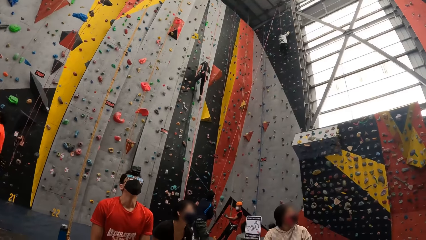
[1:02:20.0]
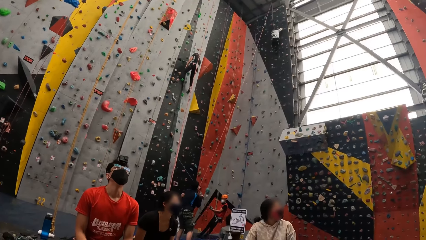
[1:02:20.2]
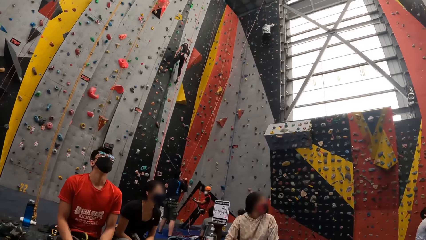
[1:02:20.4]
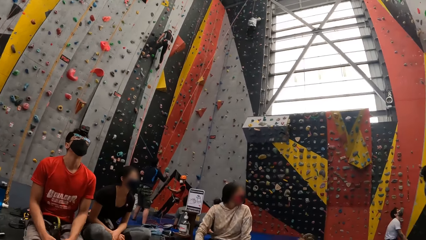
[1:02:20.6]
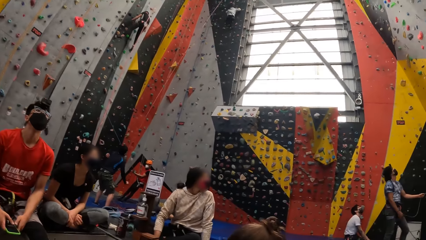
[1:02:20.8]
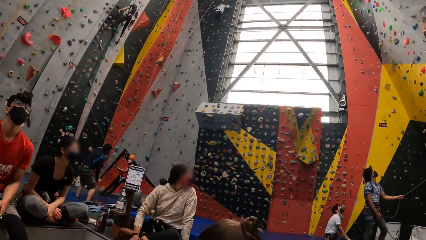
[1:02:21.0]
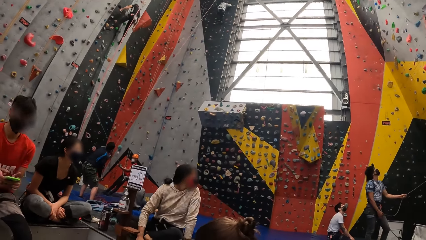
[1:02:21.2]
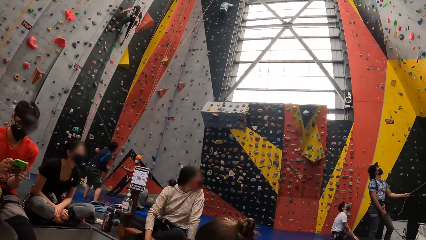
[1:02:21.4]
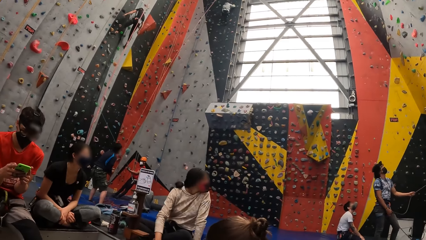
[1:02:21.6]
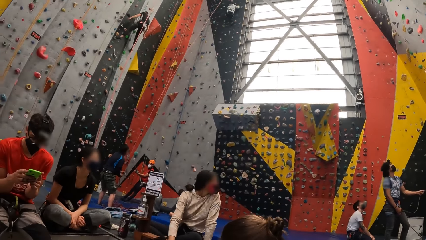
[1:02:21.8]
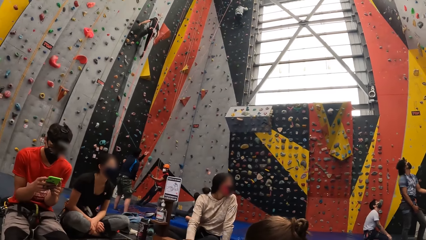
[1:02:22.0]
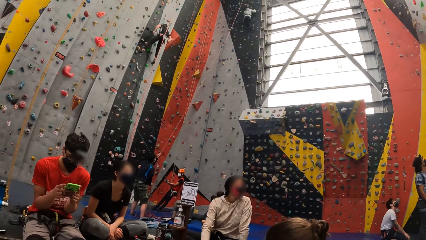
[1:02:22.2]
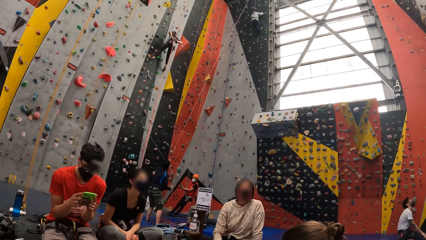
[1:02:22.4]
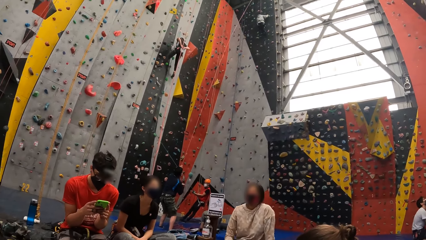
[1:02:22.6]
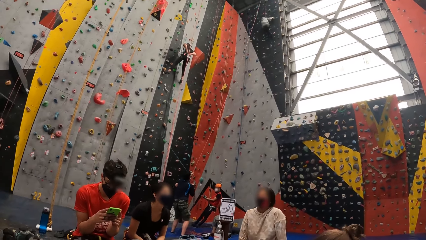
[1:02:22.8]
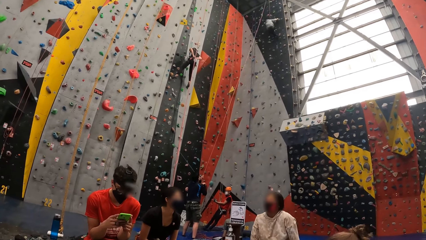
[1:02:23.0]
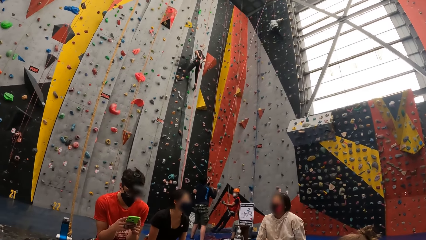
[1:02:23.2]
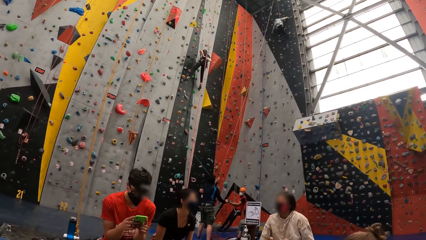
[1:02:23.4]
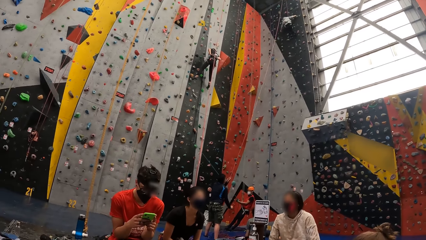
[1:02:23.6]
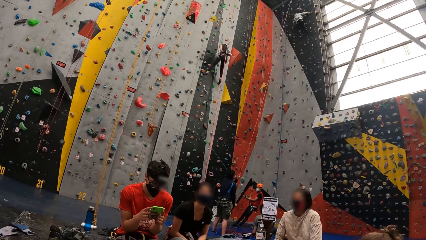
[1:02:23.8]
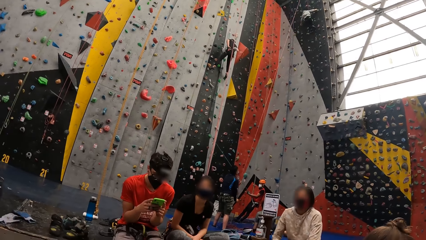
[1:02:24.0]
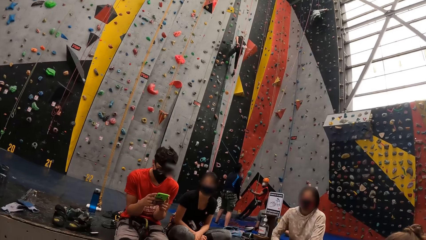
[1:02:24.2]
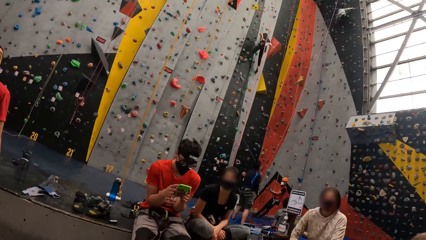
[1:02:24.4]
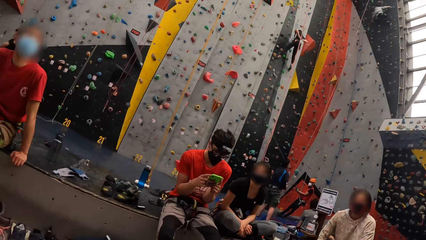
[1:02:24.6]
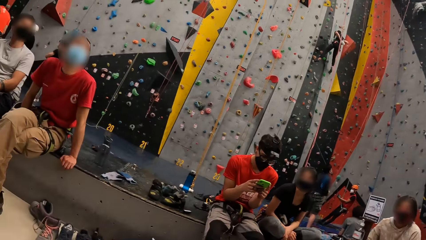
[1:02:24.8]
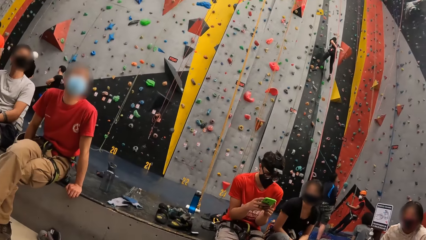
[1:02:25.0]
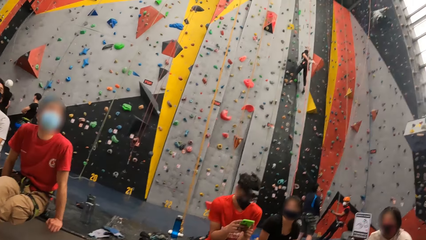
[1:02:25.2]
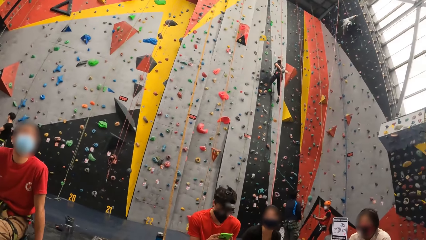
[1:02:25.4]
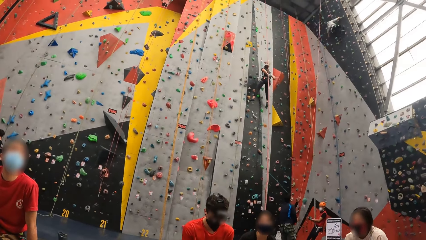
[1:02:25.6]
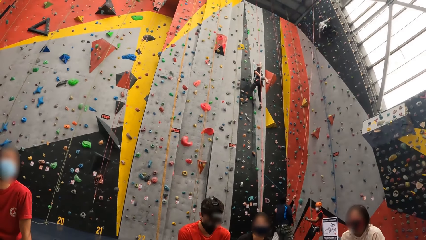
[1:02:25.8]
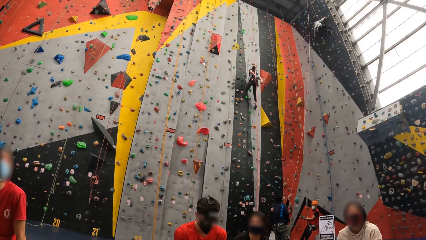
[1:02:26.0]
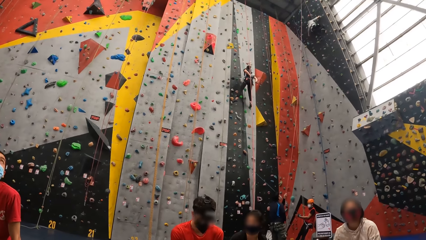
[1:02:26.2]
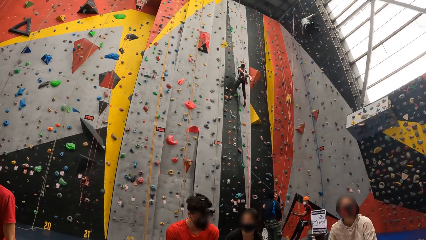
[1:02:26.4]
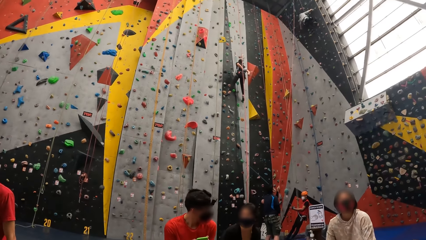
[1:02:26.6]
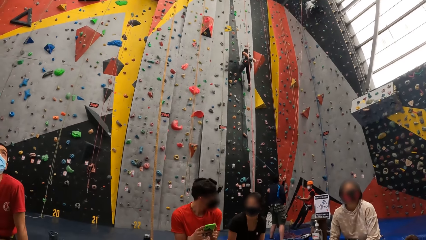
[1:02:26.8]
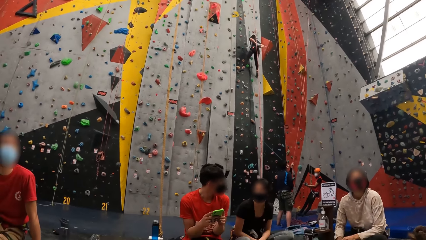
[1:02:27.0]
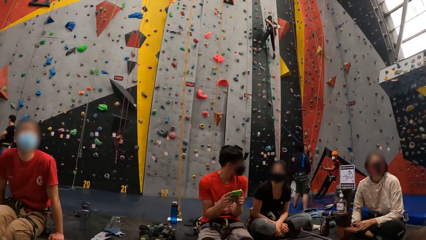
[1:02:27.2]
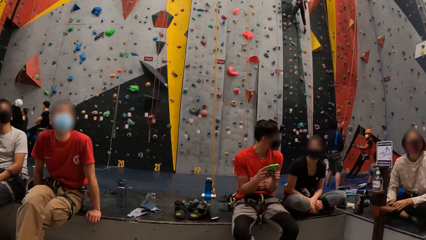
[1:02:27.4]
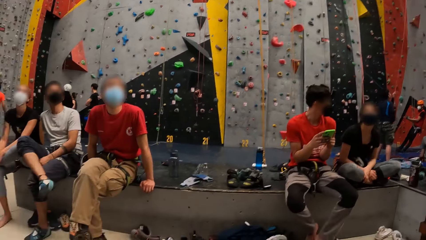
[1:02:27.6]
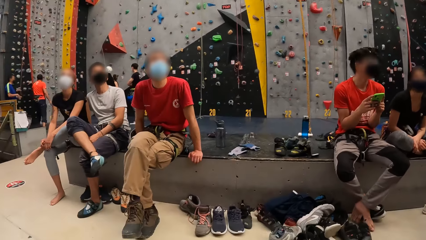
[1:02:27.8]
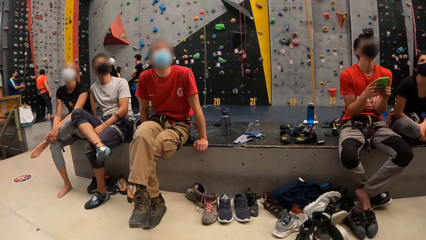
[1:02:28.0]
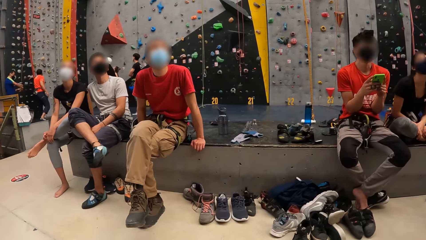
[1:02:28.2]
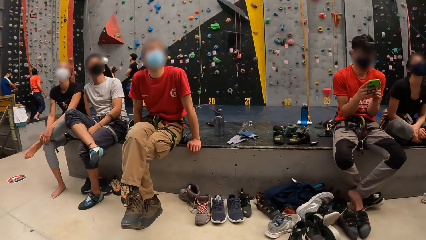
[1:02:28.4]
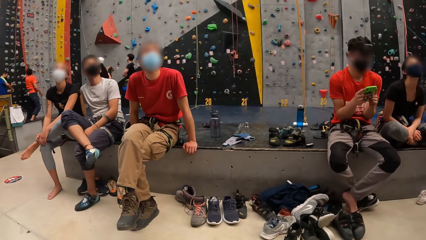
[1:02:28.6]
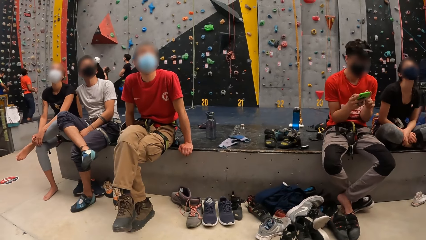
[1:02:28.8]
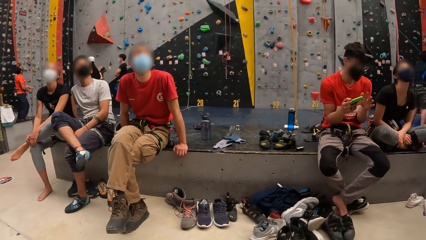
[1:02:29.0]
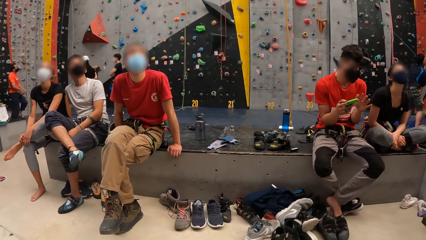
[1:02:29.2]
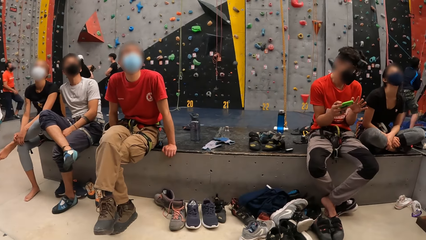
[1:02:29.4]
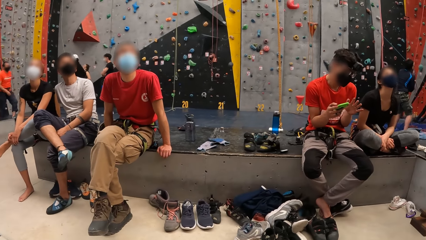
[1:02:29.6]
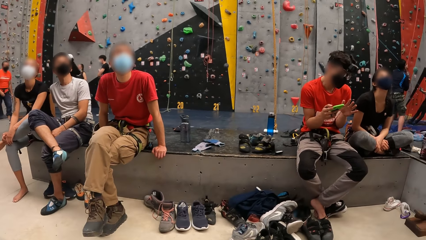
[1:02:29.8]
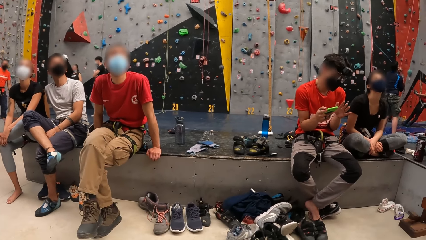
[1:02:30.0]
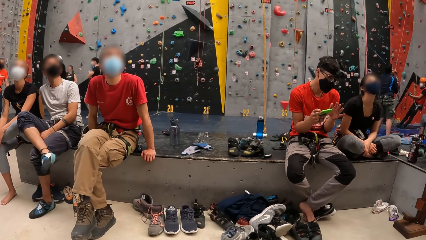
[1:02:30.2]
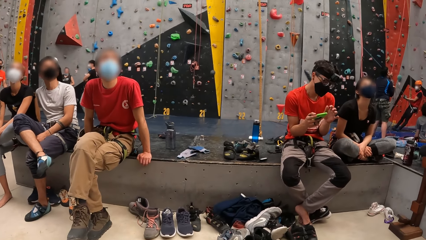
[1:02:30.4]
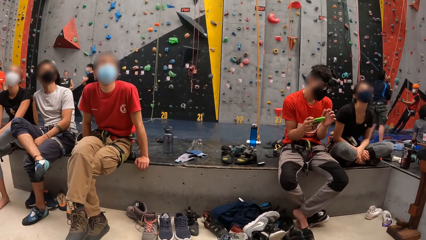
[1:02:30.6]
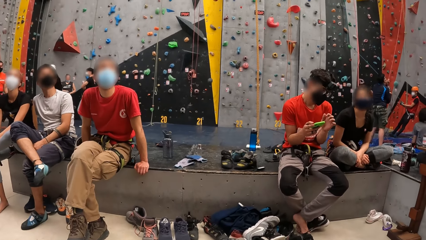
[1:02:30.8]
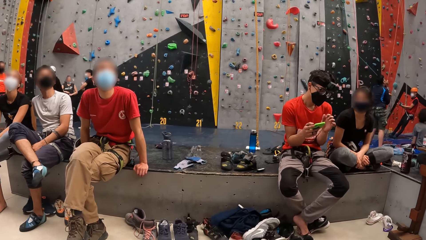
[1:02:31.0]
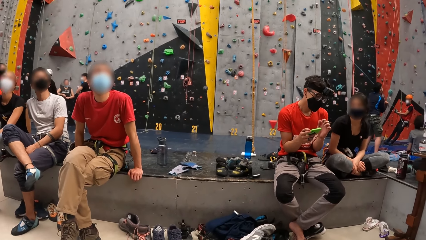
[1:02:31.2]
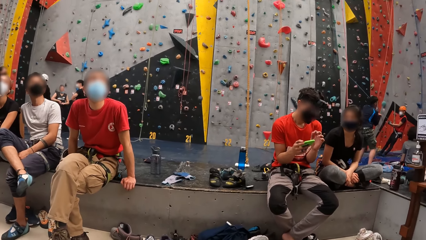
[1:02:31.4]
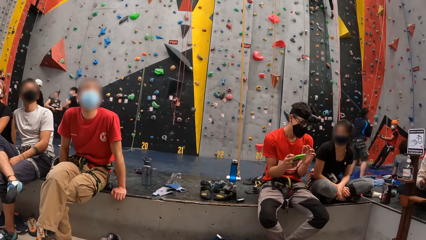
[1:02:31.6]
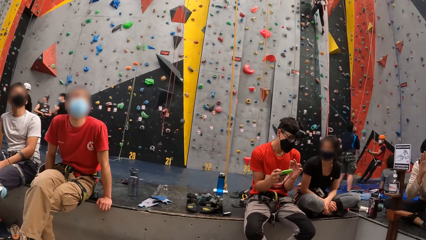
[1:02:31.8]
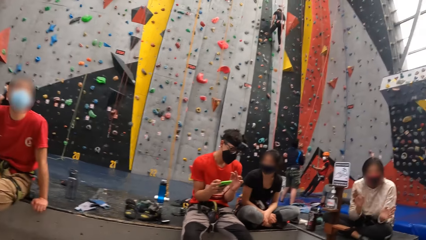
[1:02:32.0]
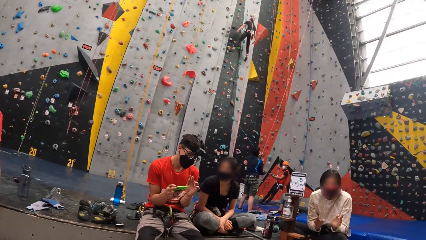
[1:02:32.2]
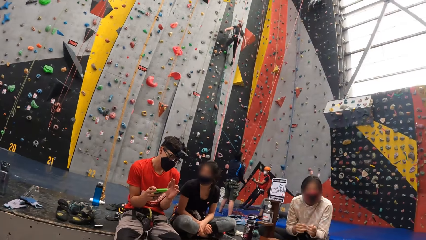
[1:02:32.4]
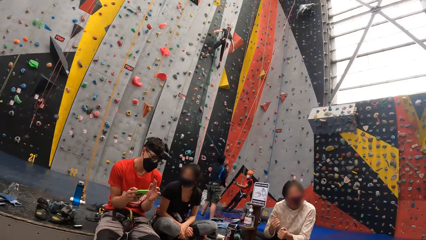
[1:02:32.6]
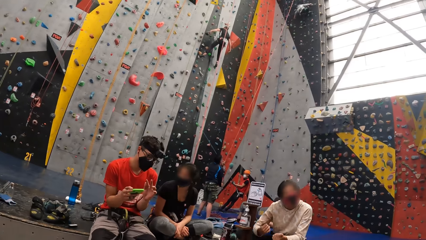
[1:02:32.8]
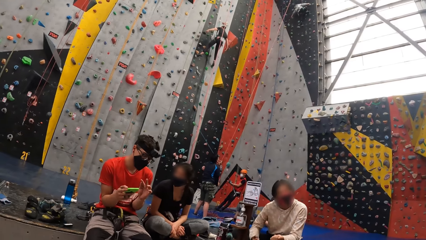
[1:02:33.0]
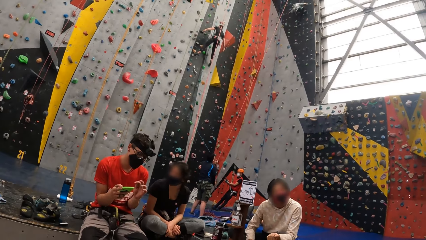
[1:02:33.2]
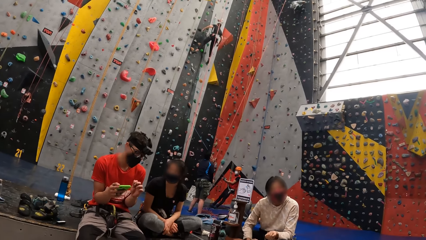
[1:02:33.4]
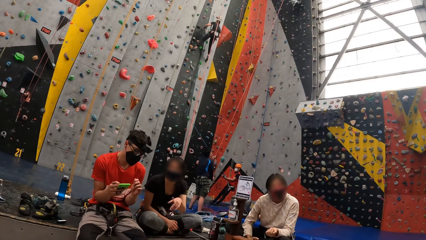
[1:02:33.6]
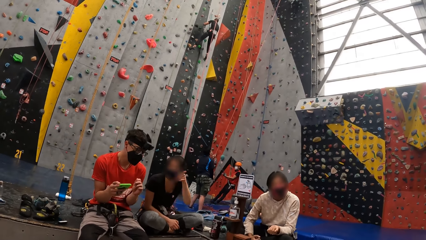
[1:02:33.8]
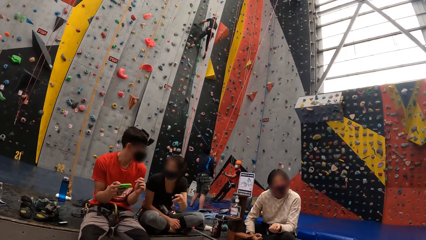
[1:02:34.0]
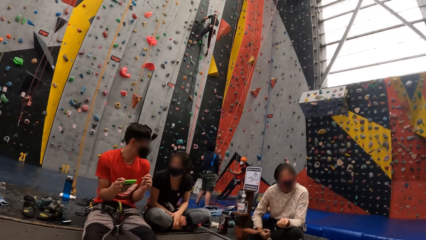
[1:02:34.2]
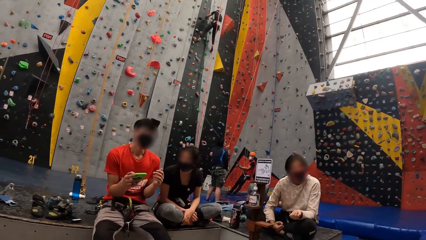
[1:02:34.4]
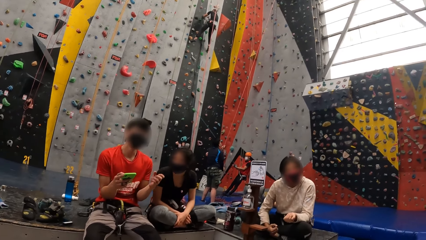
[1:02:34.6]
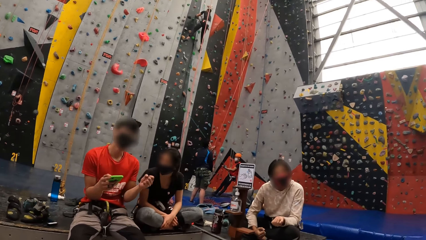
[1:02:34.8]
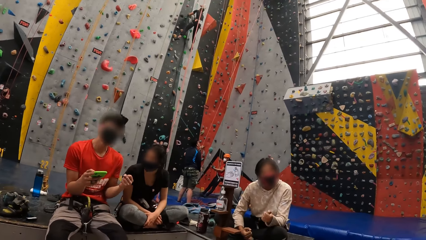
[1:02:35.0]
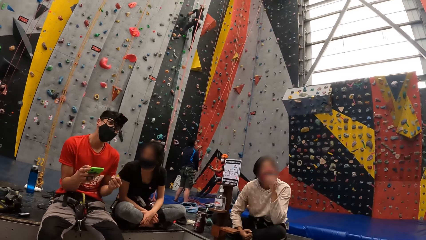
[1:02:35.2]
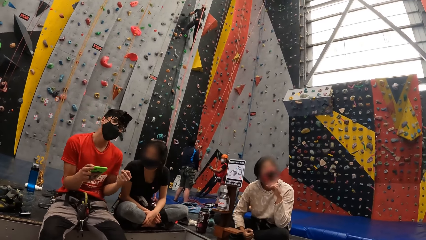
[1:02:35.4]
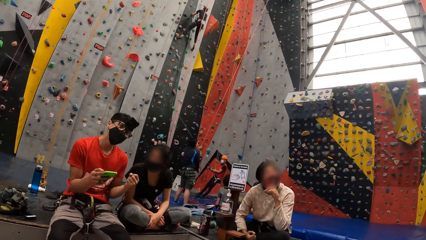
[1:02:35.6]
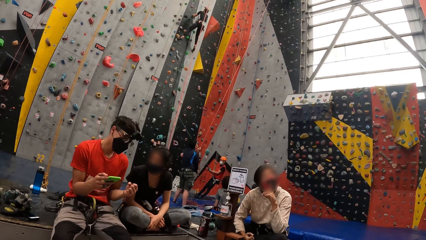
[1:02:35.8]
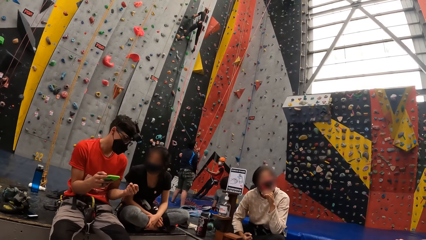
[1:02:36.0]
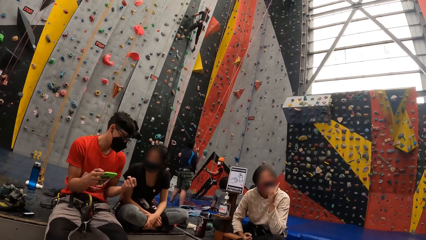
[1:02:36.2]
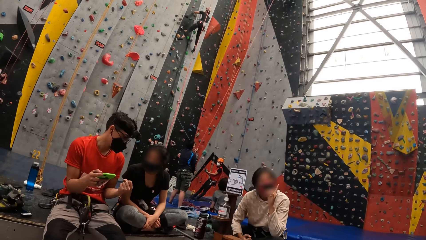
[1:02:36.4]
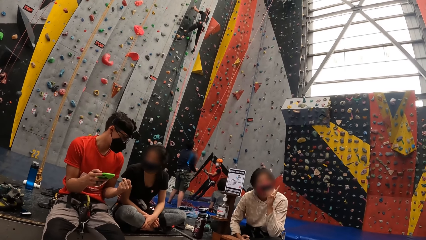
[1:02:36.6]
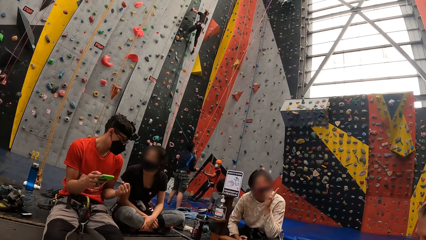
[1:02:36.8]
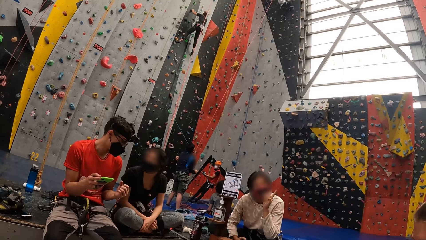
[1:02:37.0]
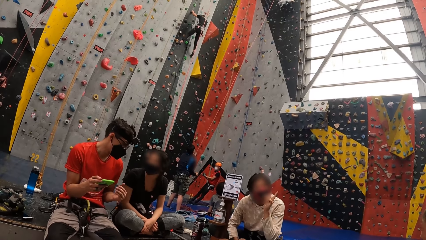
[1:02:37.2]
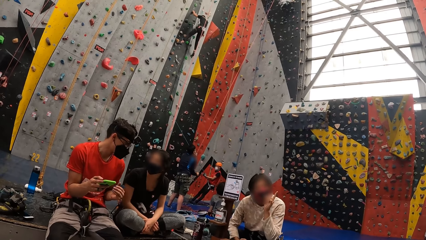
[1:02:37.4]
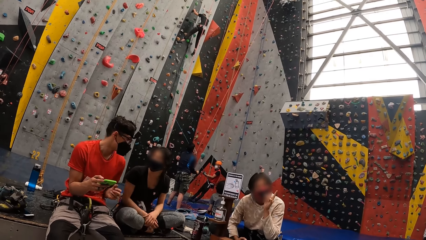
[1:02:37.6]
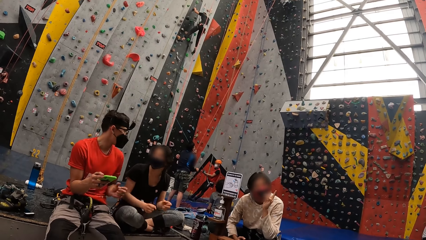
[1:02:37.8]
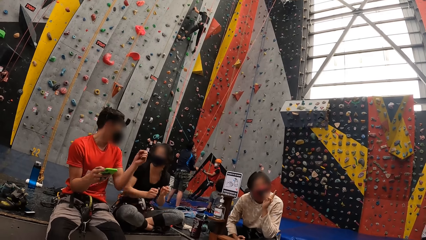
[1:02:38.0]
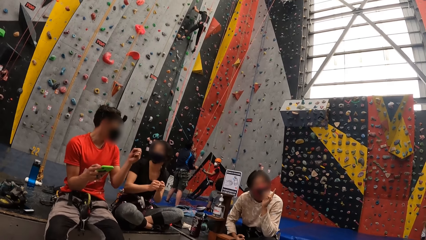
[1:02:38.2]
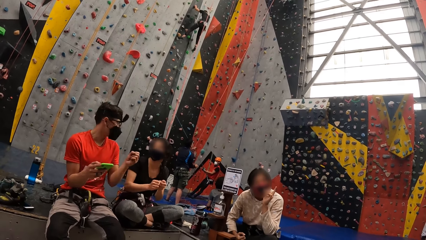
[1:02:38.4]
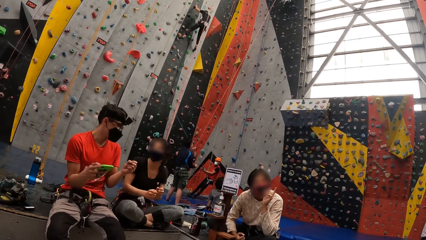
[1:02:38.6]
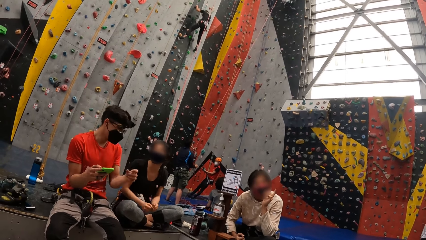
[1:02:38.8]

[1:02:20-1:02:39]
A man operates the phone in his hands. The camera wearer looks around. A lady talks with the man. Another man points up his finger.
